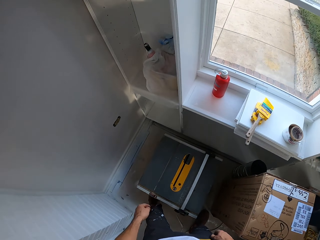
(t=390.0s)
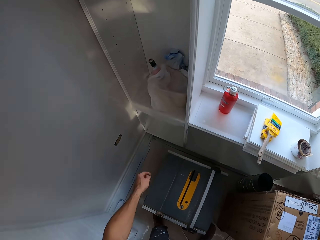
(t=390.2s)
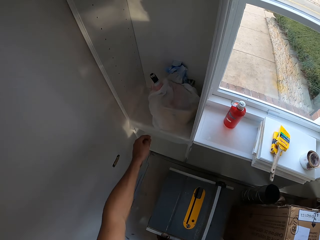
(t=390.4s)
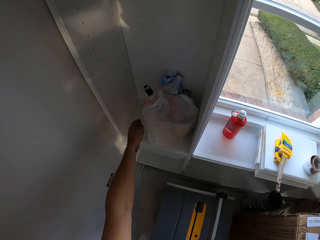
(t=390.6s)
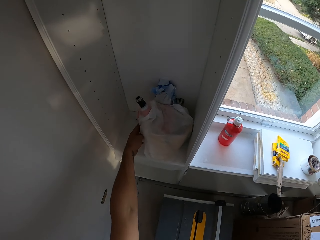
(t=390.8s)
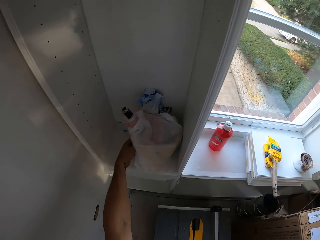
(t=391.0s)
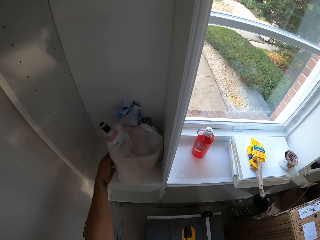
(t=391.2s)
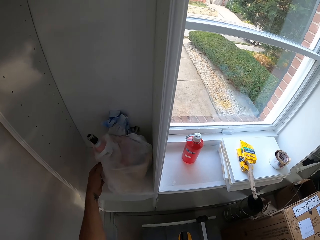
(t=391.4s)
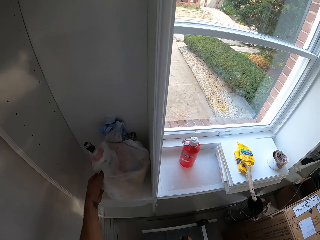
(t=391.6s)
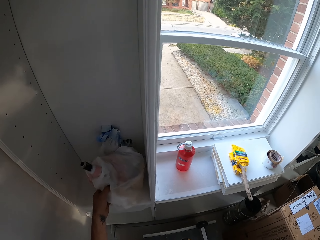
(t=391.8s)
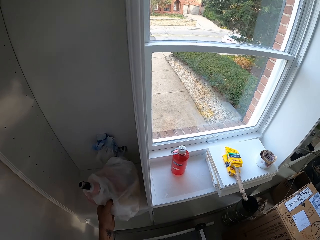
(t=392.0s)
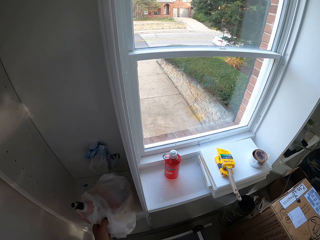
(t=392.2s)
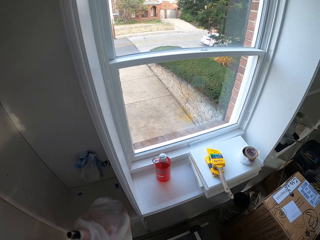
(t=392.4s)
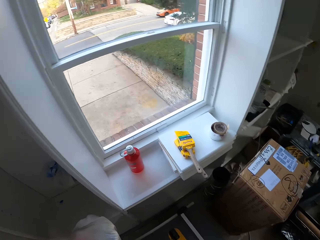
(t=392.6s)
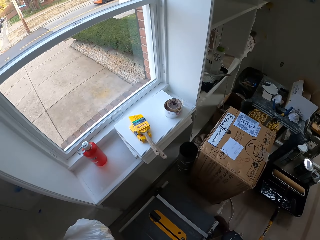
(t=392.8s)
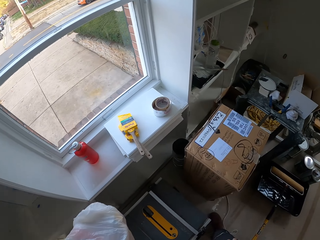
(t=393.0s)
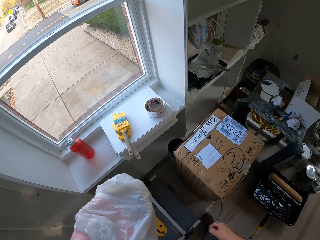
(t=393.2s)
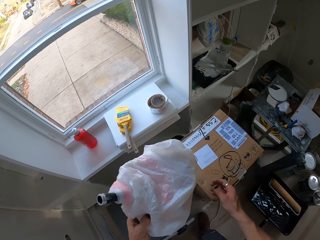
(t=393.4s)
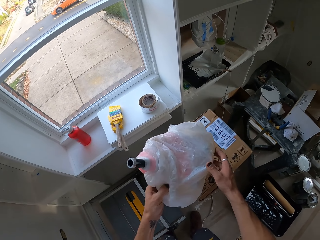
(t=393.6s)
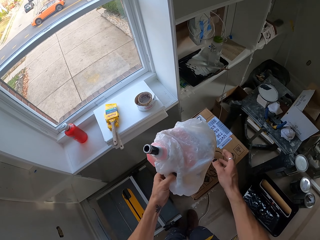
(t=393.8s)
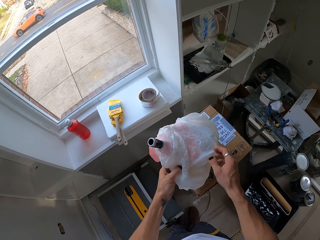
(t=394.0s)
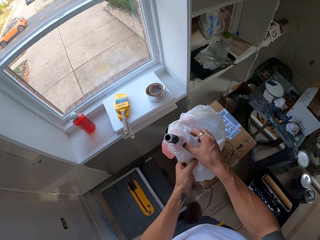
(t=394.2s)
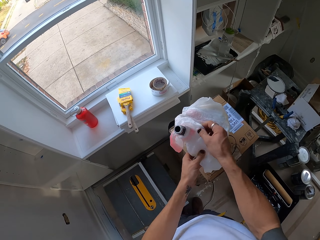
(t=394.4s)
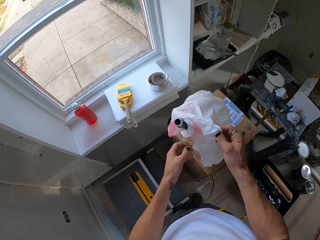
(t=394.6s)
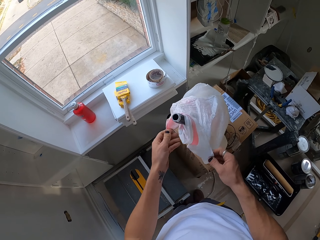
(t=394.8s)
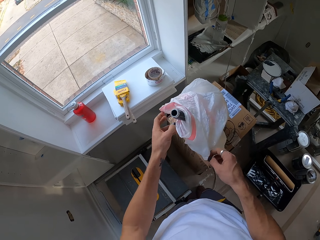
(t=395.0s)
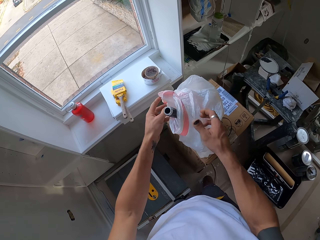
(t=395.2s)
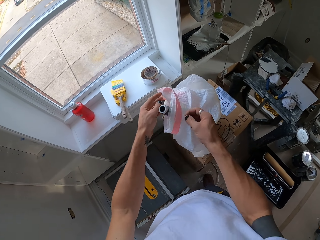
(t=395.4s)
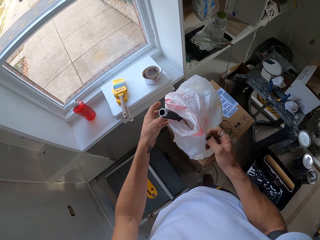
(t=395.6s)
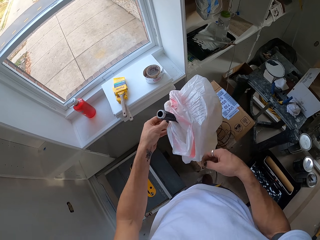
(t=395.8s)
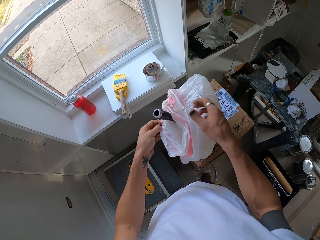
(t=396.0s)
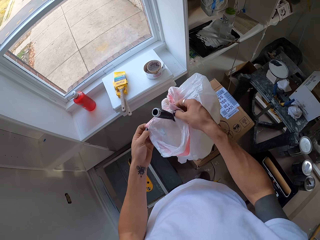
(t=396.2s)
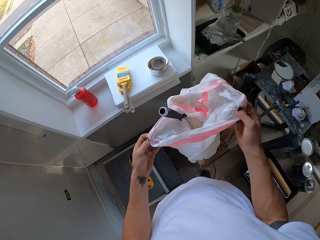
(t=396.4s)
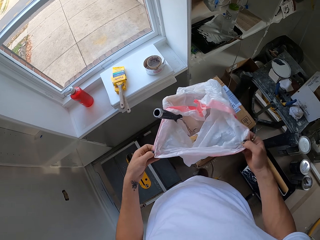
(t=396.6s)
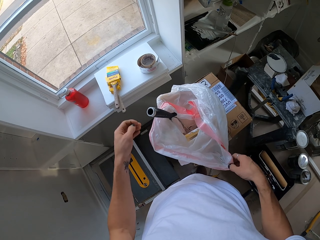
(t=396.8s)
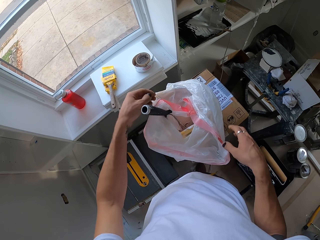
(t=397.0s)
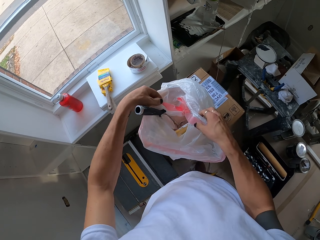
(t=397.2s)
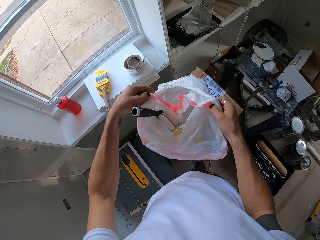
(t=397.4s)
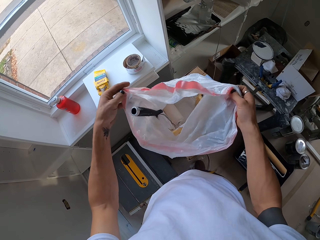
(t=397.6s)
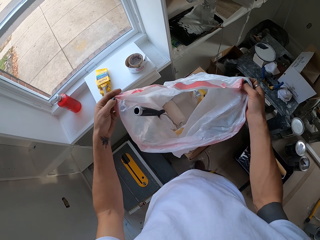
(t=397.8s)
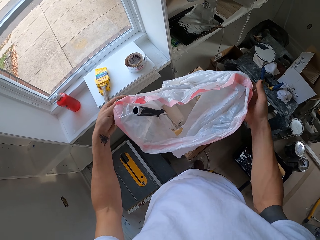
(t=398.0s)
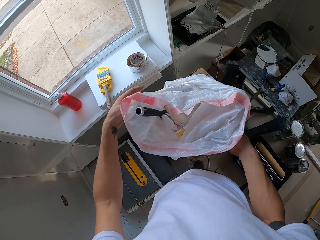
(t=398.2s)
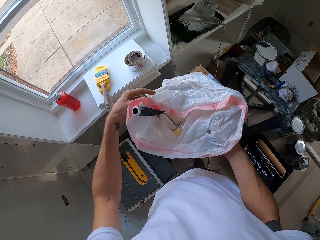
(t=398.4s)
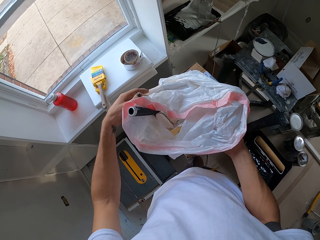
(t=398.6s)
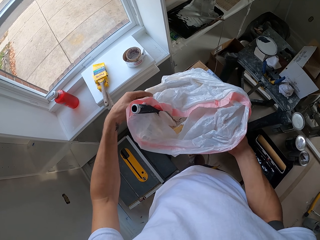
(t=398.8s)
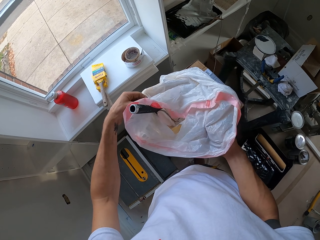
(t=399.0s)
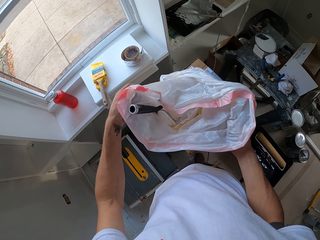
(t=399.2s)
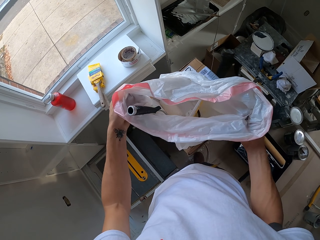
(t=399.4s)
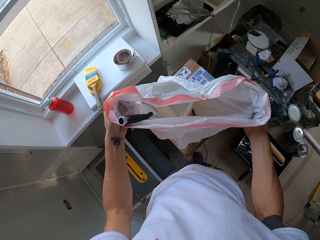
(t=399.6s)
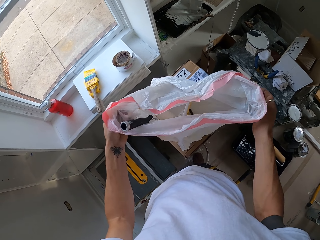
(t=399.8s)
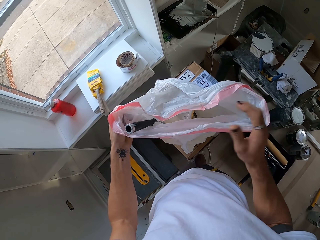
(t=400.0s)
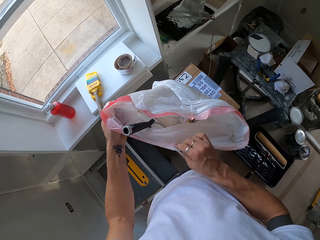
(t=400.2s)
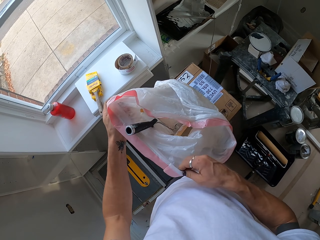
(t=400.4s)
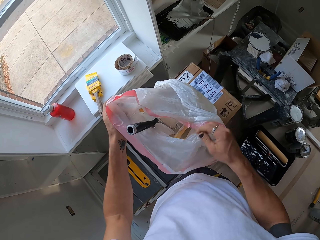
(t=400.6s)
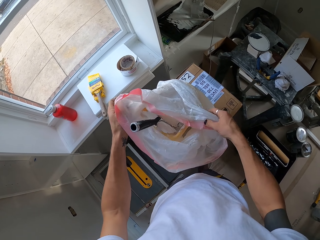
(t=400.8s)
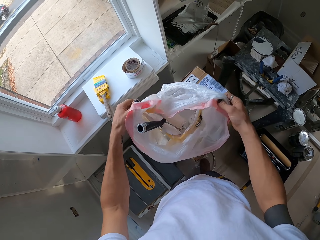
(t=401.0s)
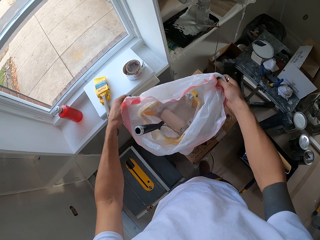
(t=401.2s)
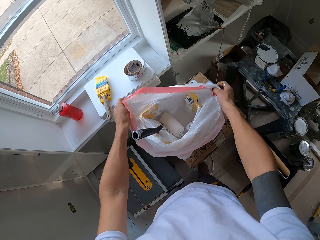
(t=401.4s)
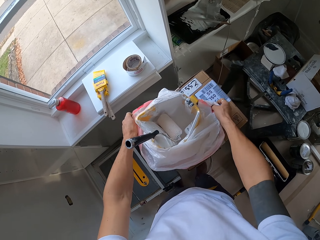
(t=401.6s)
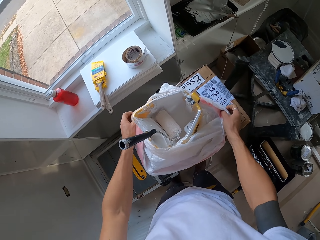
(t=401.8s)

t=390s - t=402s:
The camera wearer picks up a small bucket or sack with his left hand. He places the small bucket on the box. He removes the polythene paper. He unwraps the sack with his hands.

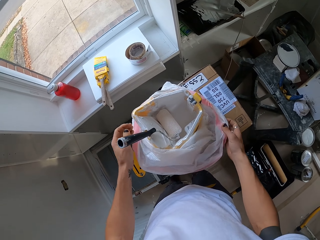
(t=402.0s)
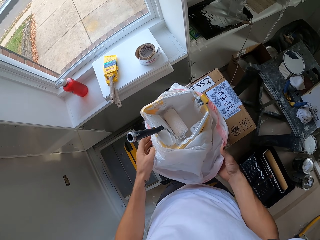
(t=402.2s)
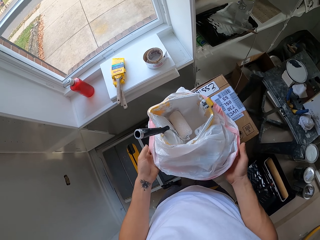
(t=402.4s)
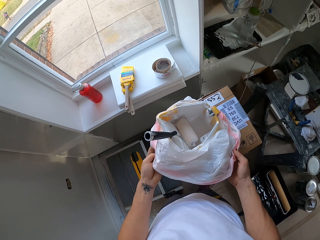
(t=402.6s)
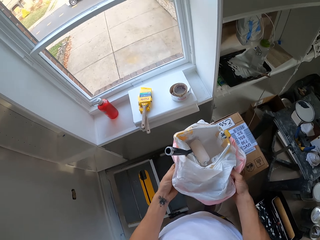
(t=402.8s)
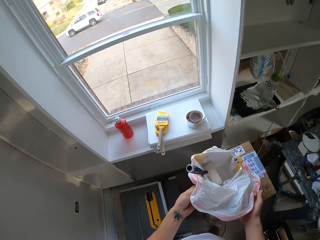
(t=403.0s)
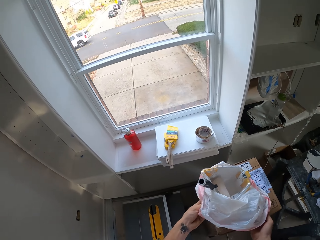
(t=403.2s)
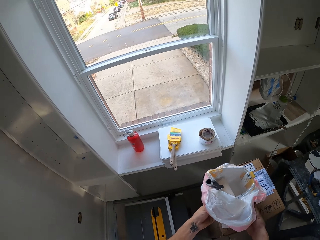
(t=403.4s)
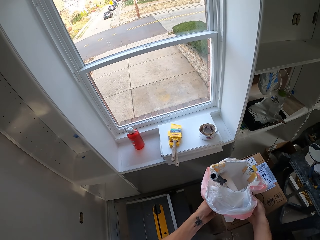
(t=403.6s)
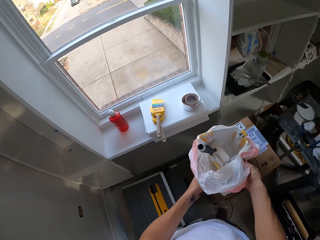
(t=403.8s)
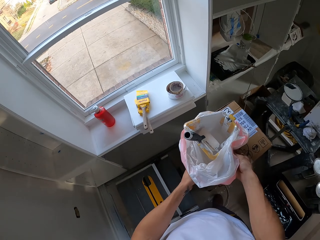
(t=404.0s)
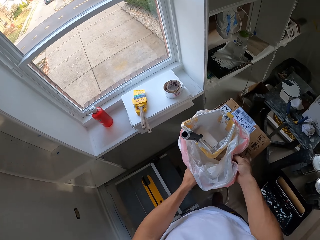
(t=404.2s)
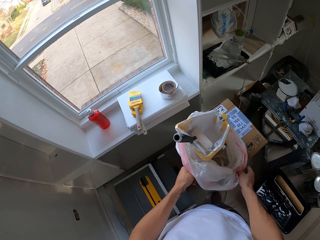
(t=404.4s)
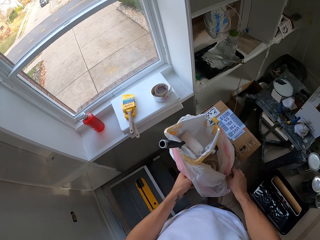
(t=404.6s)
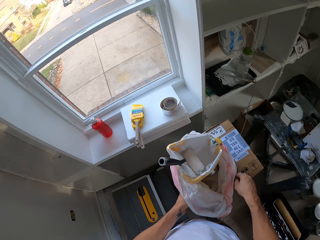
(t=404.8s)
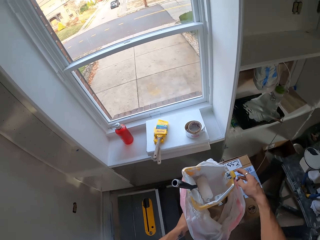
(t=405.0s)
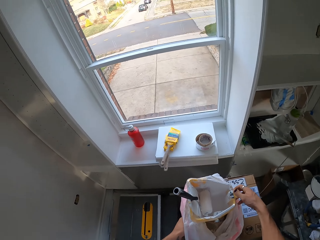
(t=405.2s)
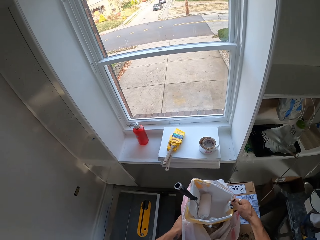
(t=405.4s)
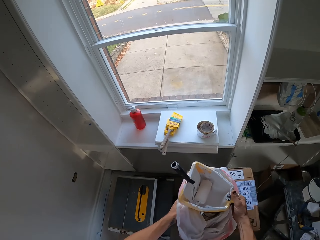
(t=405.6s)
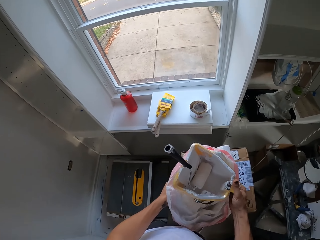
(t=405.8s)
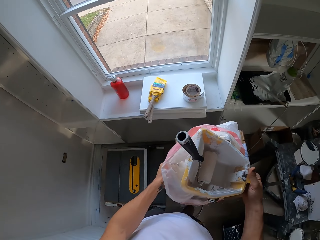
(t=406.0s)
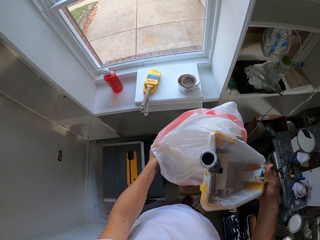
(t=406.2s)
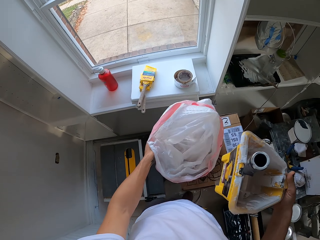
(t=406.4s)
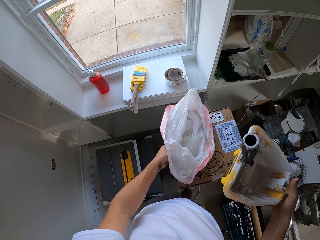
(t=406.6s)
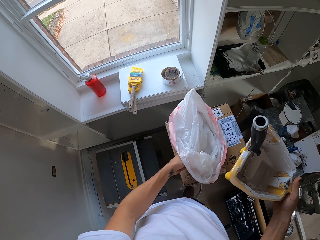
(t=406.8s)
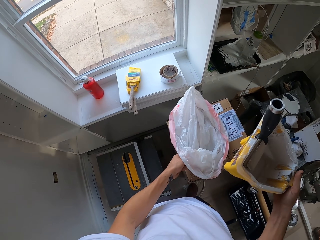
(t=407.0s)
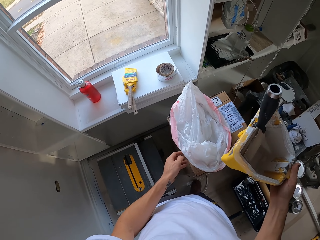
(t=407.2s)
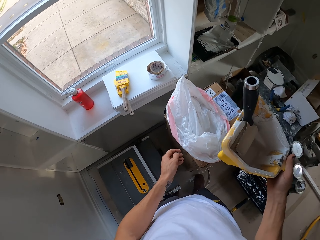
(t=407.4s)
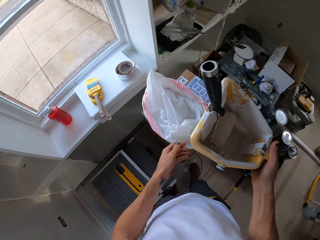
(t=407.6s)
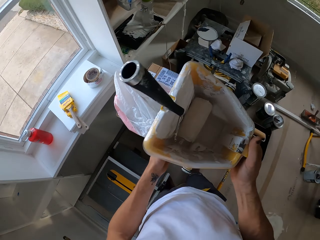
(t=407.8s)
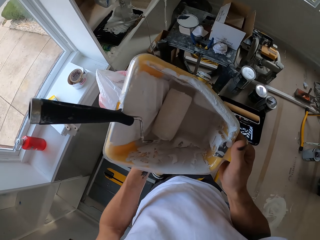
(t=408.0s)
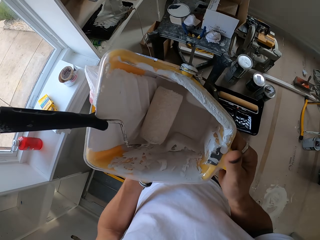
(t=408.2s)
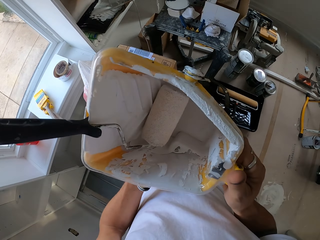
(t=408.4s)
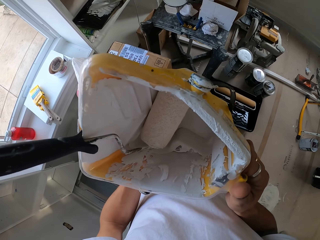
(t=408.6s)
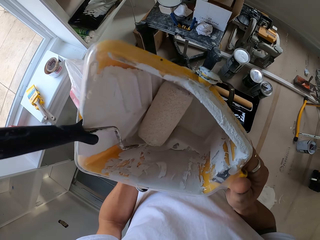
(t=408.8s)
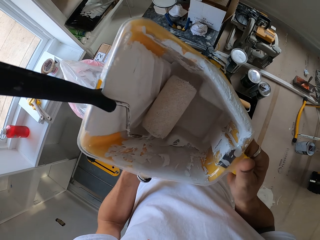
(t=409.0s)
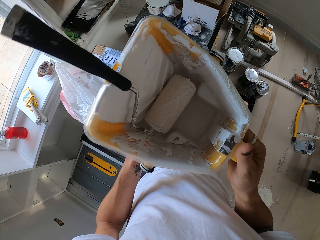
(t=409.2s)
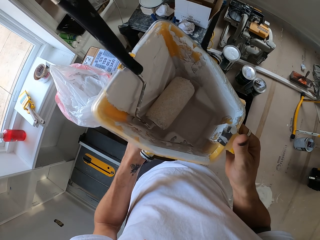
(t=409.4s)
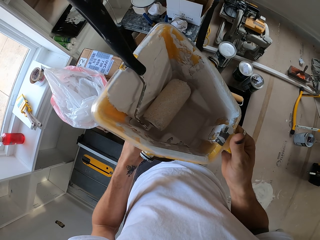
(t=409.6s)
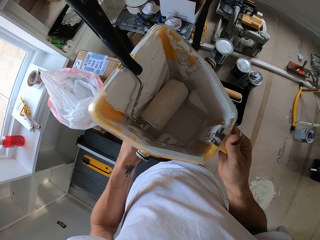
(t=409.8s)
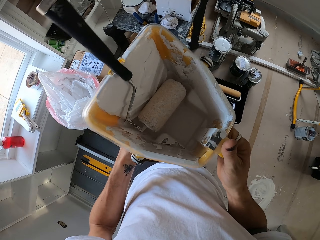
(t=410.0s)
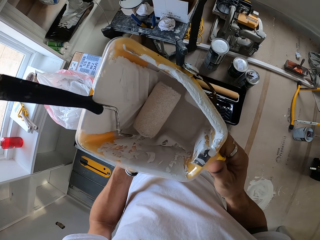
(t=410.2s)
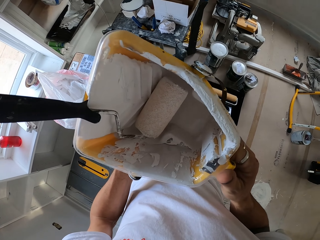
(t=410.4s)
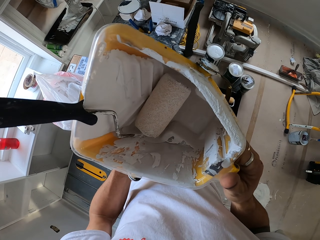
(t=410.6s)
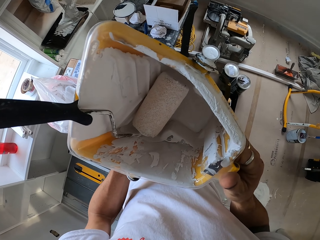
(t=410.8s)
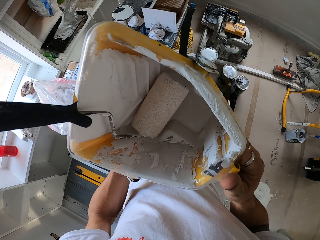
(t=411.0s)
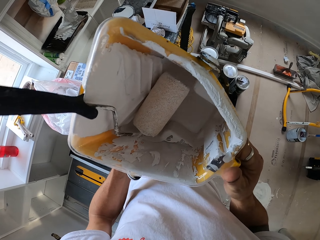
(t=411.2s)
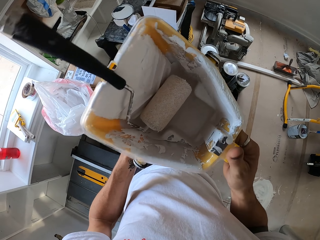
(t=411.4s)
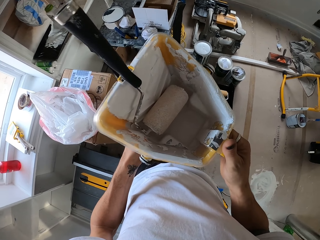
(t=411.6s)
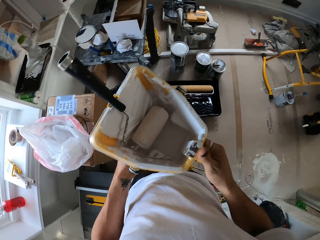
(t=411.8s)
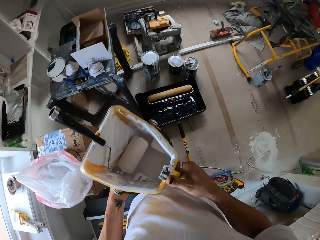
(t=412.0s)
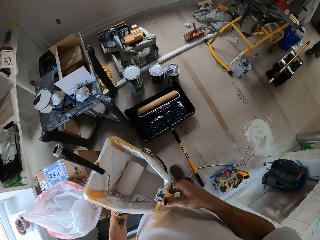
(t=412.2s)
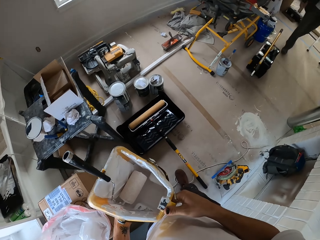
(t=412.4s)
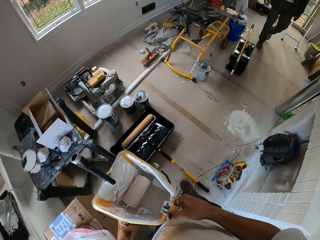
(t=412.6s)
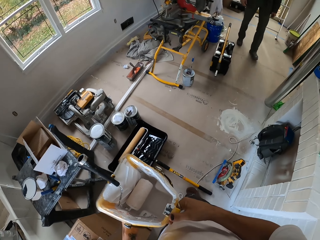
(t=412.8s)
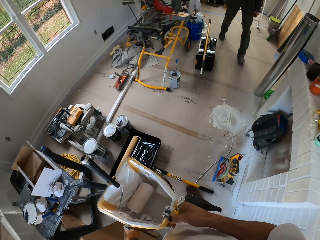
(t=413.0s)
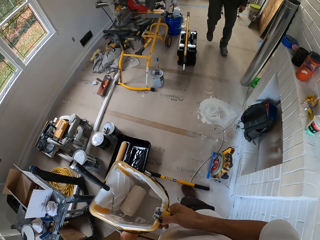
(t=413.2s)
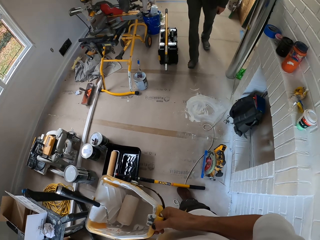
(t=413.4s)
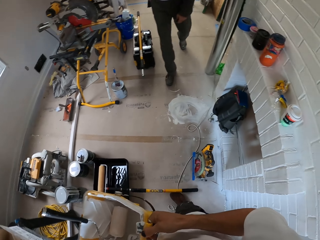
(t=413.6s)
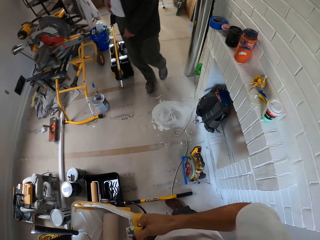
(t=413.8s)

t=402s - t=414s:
The camera wearer looks through the window. They remove the polythene paper. They look through the window. They lift the paint bucket. They remove the container from the sack. They drop the polythene paper on the box. They hold the paint bucket and check the paint. They lift the container. They look around the room. A man walks around the house.
